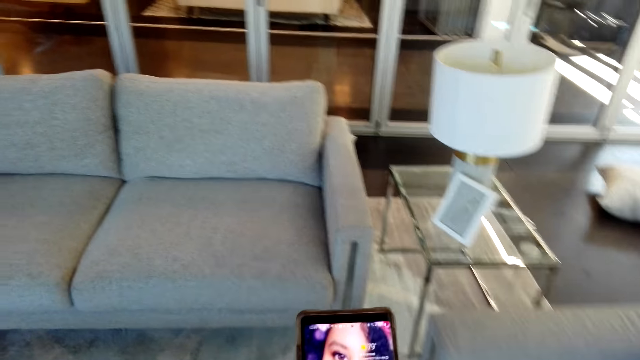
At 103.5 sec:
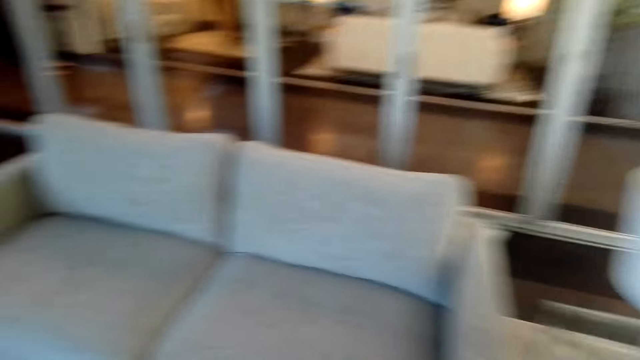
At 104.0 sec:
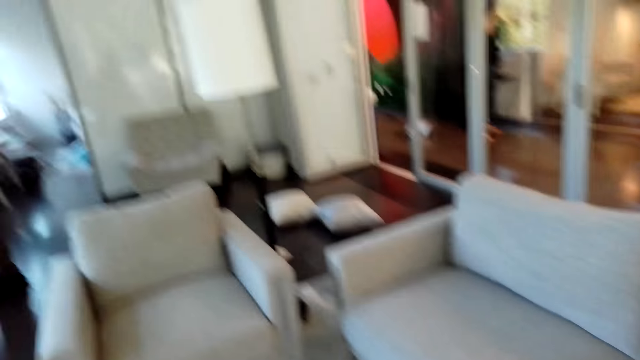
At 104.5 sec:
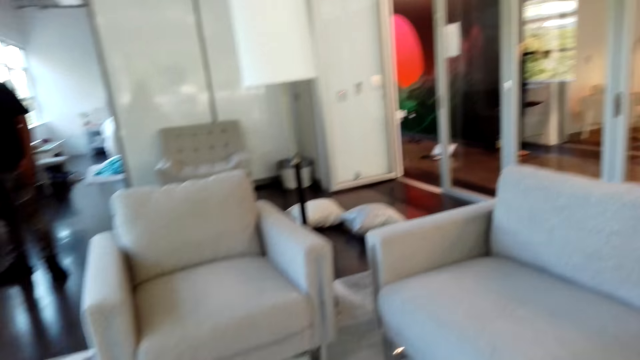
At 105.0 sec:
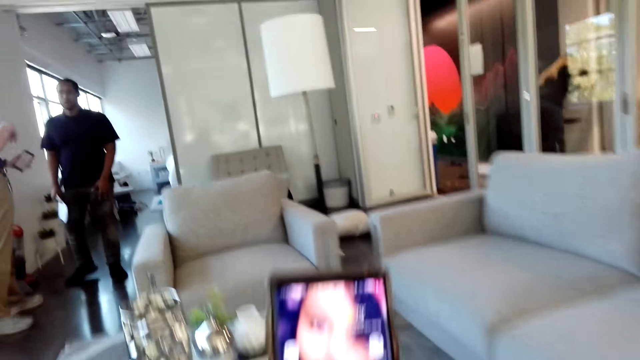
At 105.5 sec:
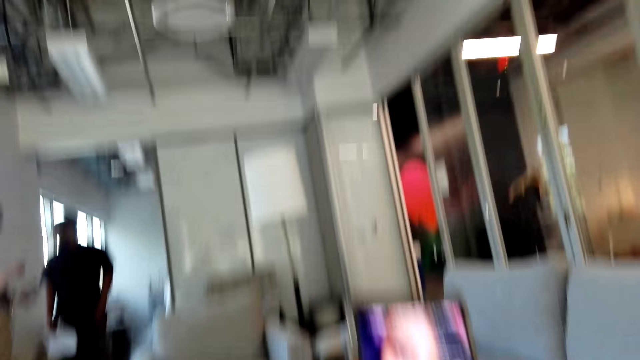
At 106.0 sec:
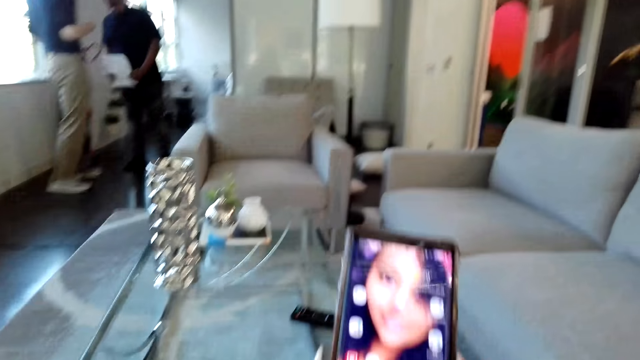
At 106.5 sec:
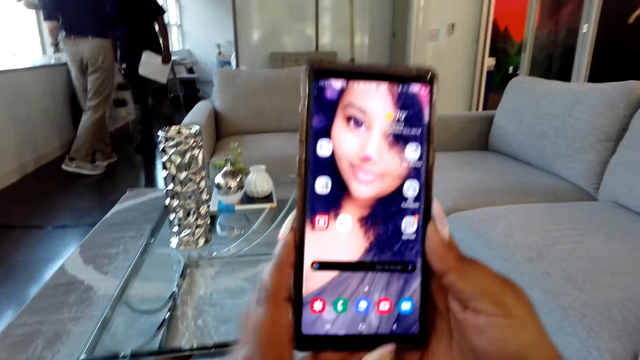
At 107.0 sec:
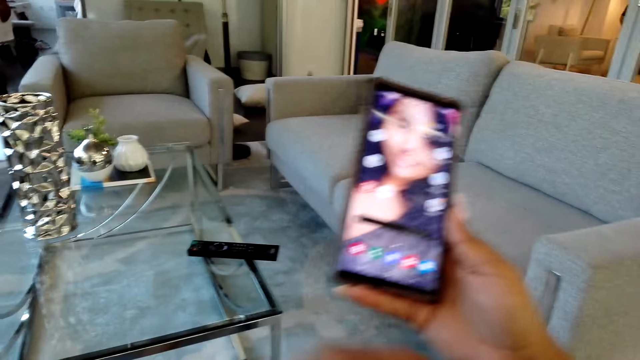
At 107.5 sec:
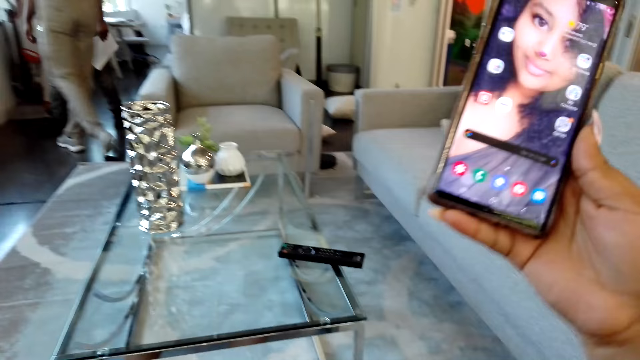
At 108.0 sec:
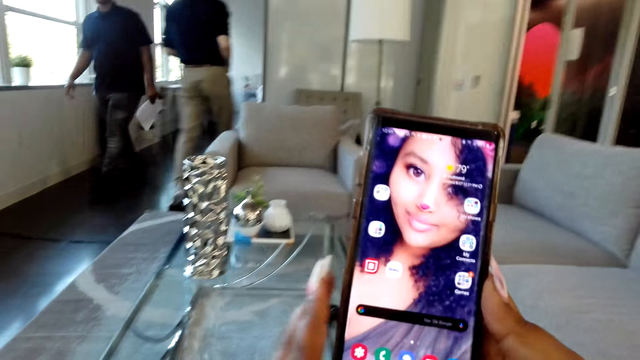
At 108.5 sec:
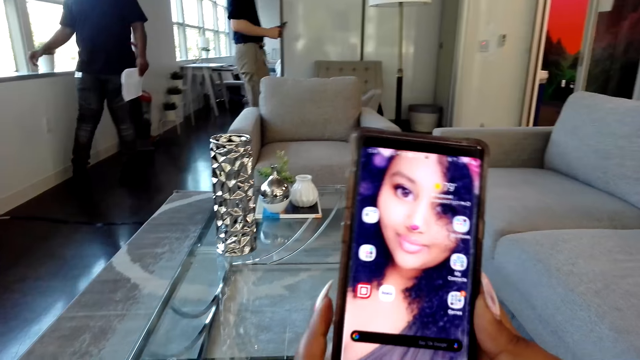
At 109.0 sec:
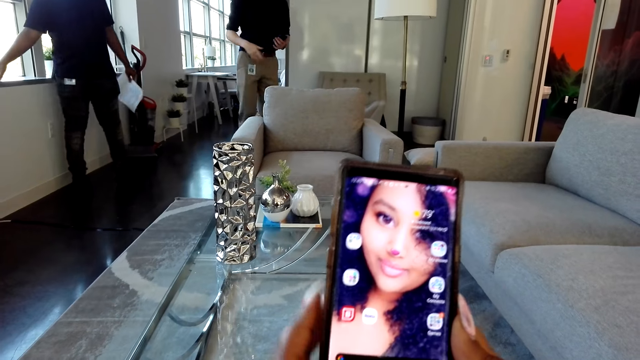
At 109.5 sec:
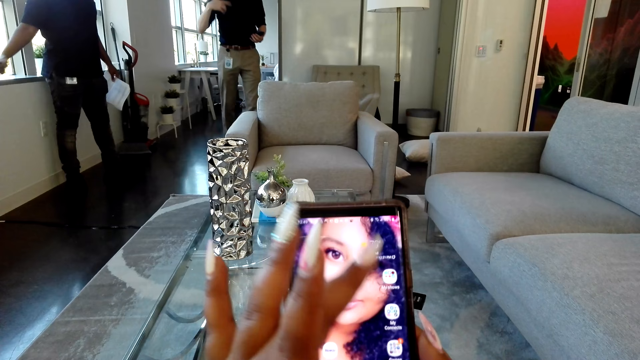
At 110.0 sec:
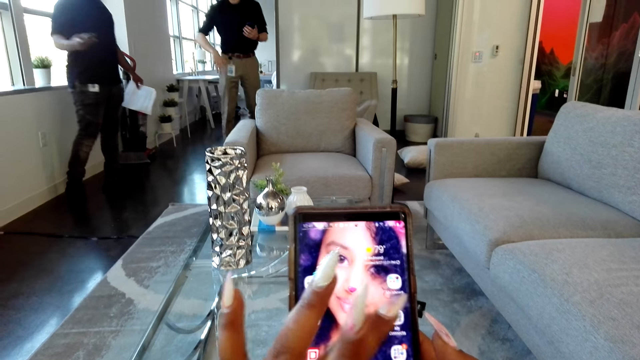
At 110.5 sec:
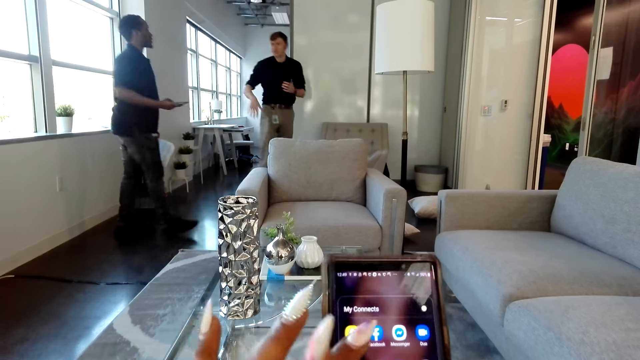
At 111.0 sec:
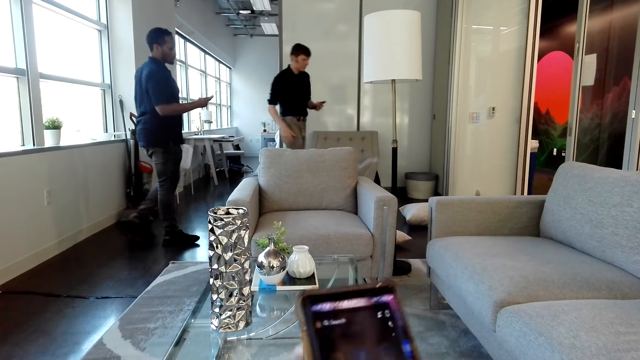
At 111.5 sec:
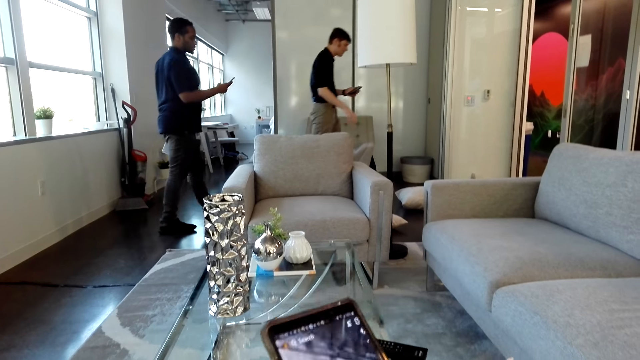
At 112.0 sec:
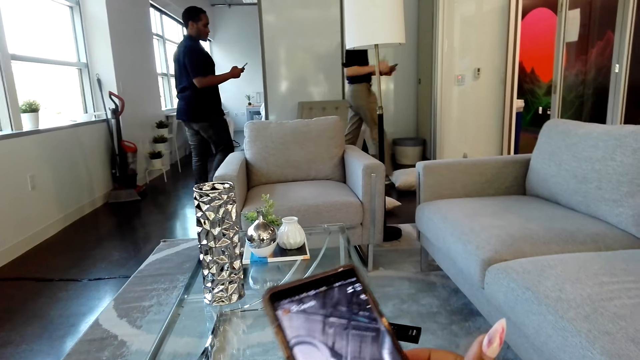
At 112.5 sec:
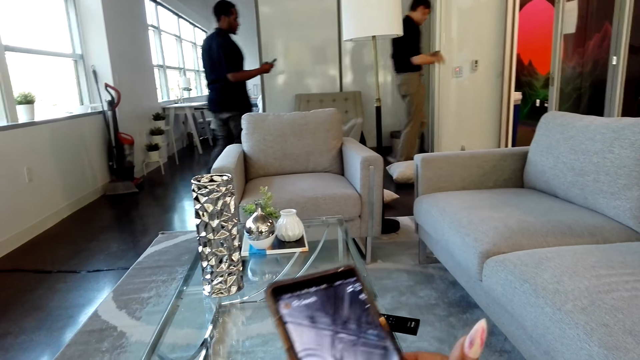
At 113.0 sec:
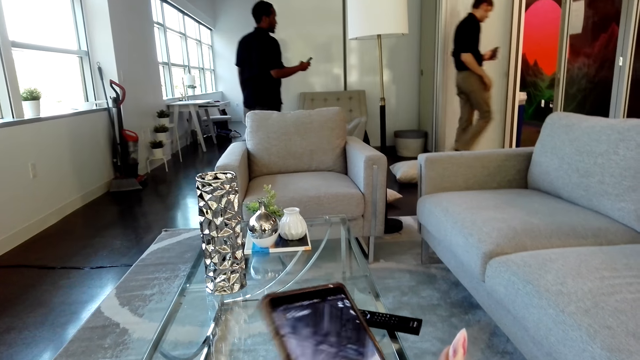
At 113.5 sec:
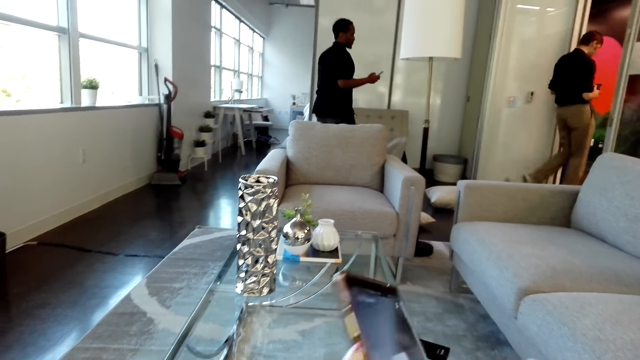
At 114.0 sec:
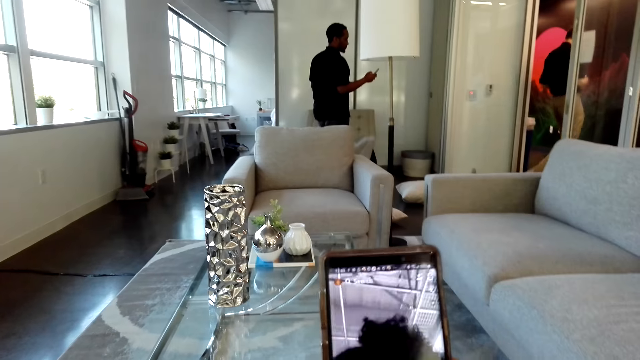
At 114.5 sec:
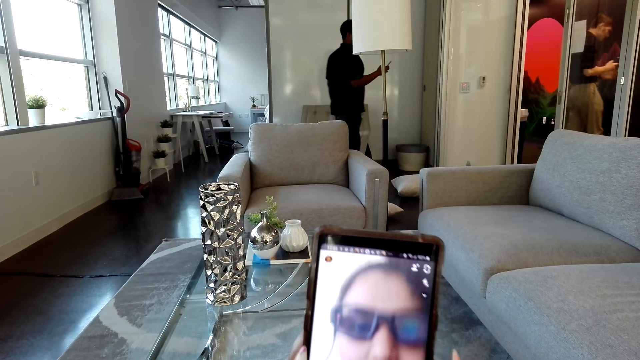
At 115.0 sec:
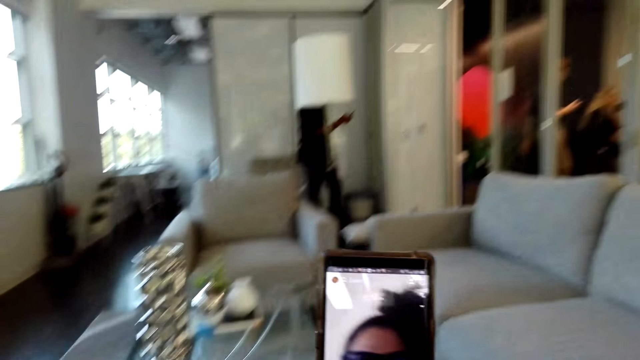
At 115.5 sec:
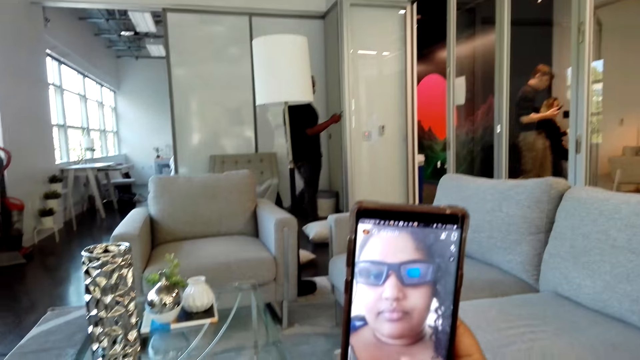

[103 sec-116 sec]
The camera wearer walks around the room. They touch the phone. A man walks around the room. Another man walks around the room.

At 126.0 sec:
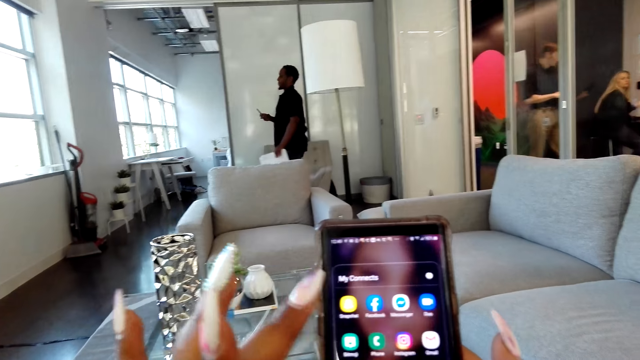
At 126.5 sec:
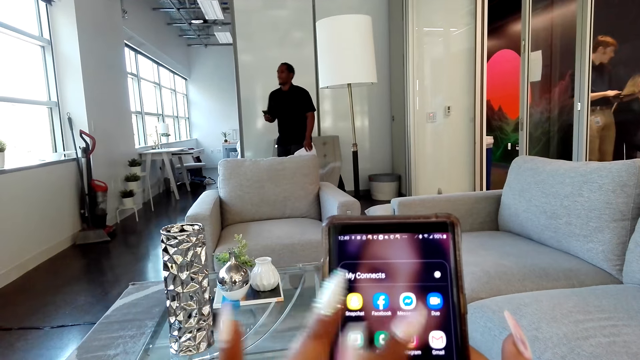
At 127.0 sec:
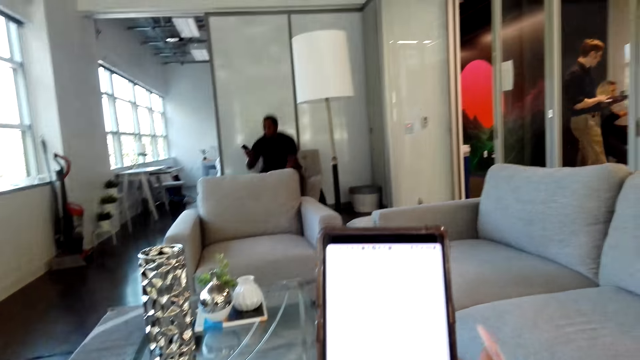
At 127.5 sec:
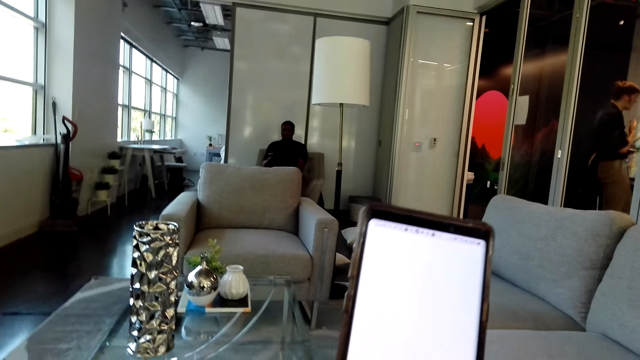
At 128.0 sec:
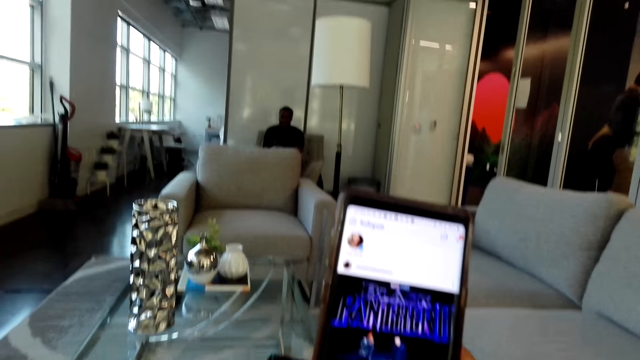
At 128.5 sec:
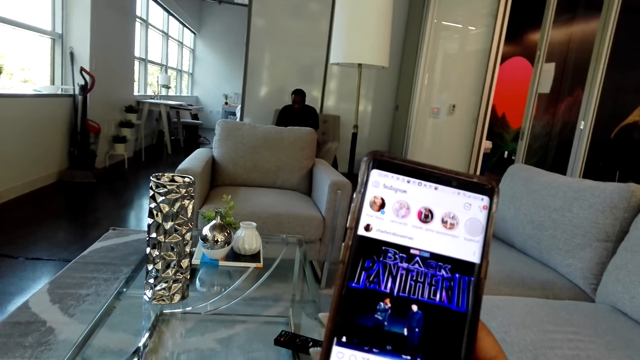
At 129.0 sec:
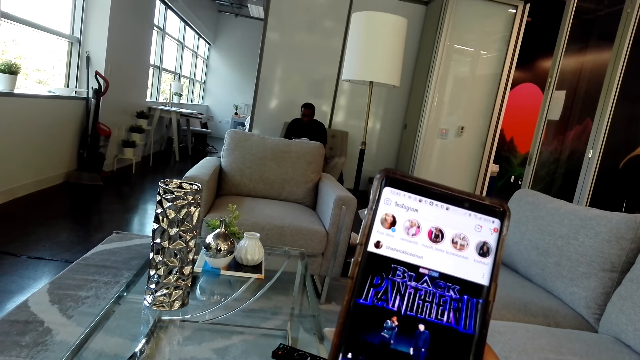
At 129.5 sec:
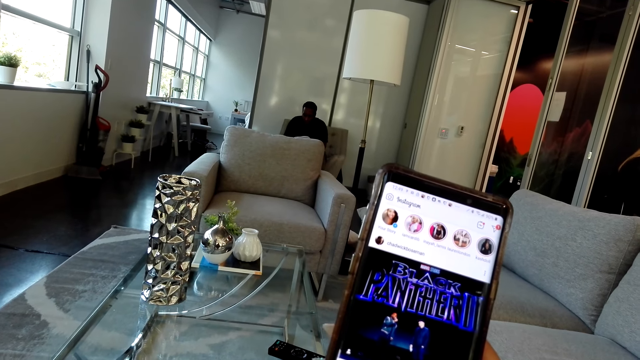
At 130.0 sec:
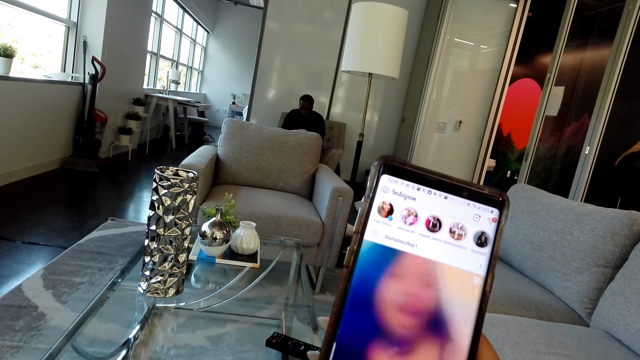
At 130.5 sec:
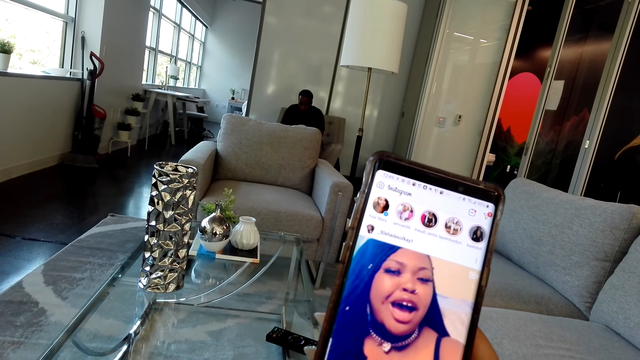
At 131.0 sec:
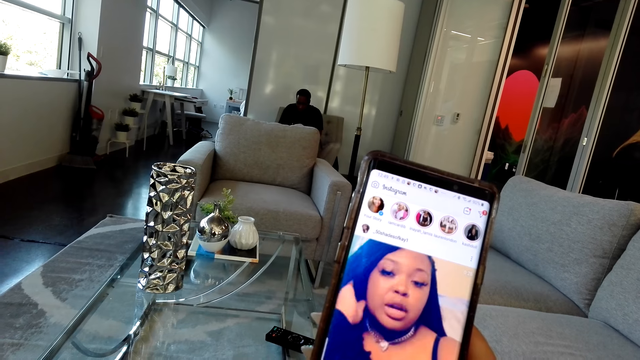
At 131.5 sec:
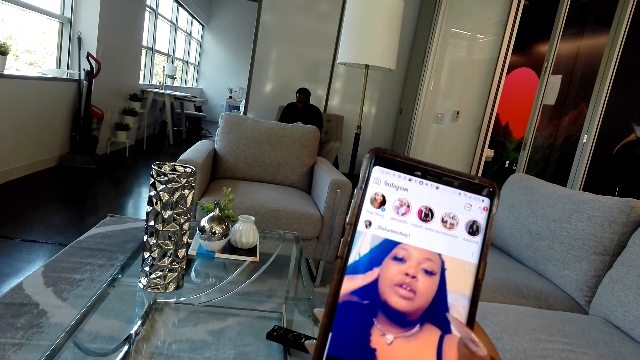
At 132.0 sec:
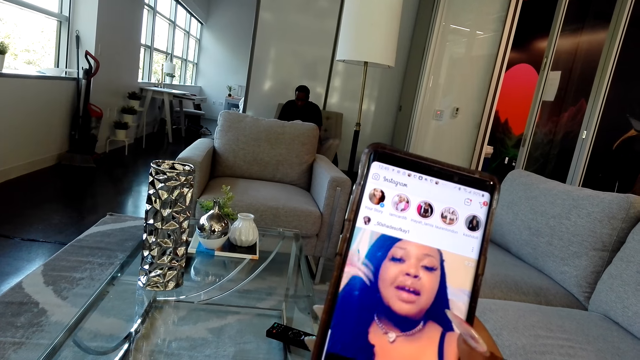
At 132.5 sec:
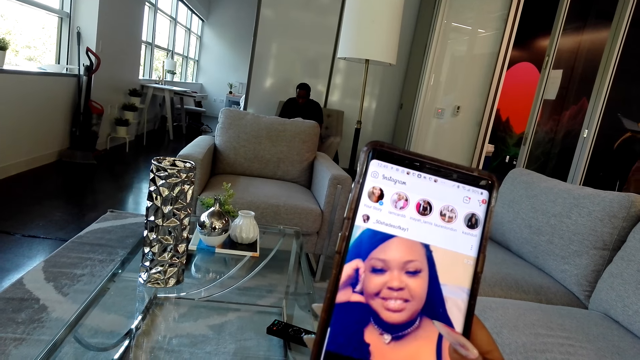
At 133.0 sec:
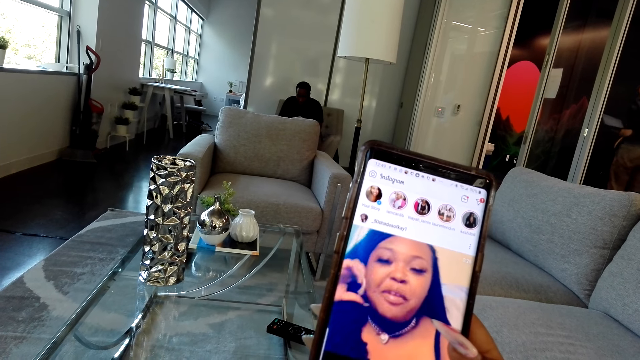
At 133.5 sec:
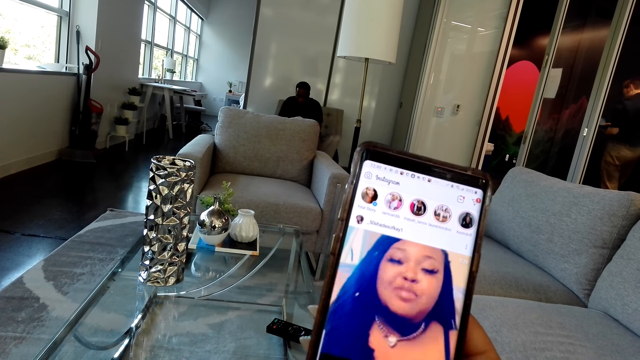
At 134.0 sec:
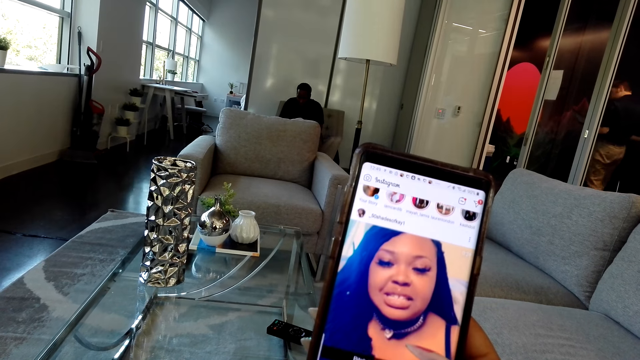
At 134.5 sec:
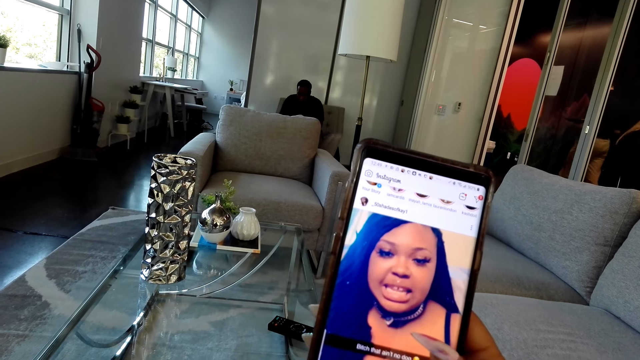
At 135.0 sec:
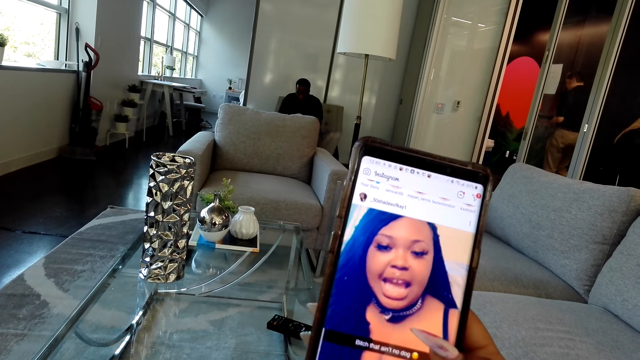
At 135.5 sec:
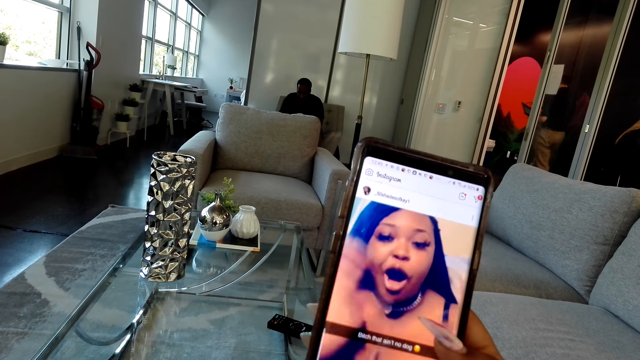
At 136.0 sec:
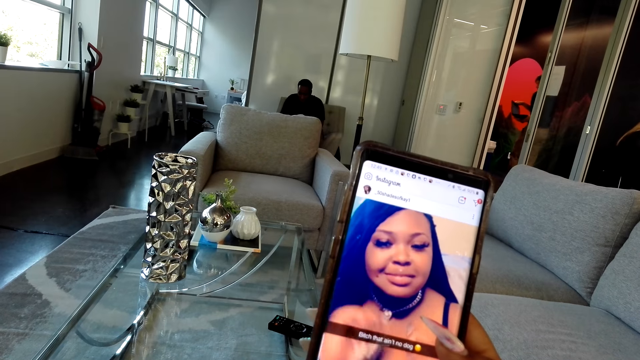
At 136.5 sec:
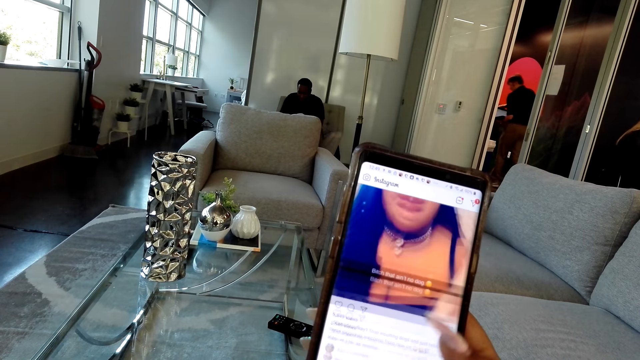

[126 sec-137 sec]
A man sits on the couch. The camera wearer watches the video on the phone.
